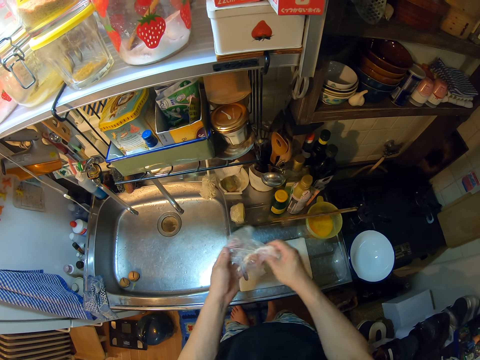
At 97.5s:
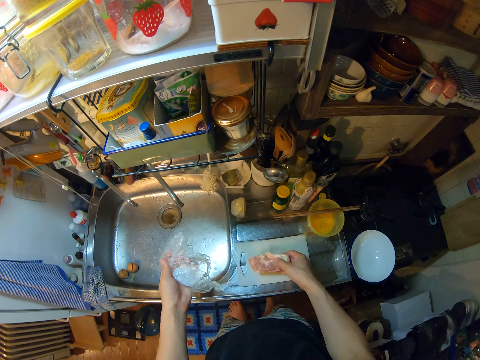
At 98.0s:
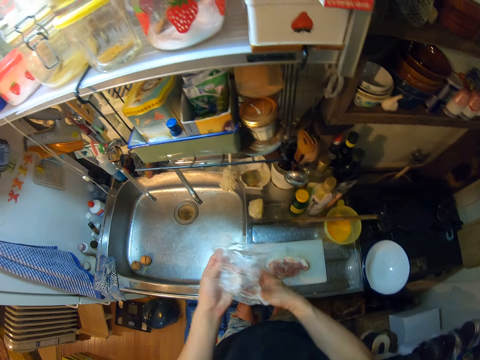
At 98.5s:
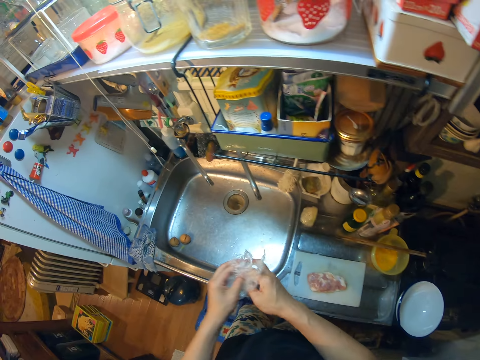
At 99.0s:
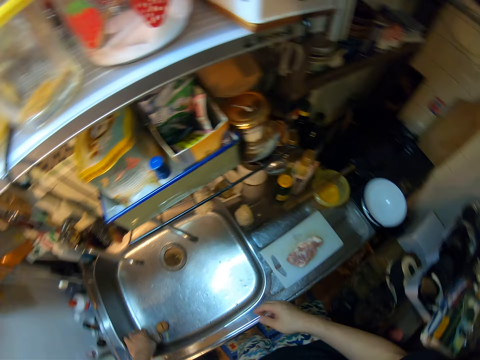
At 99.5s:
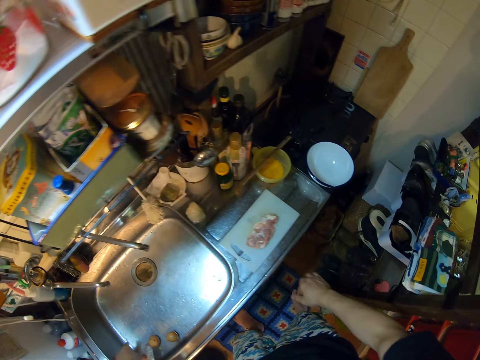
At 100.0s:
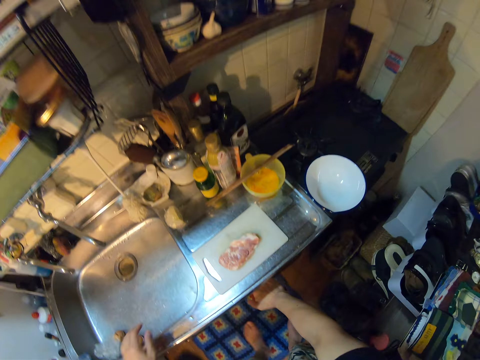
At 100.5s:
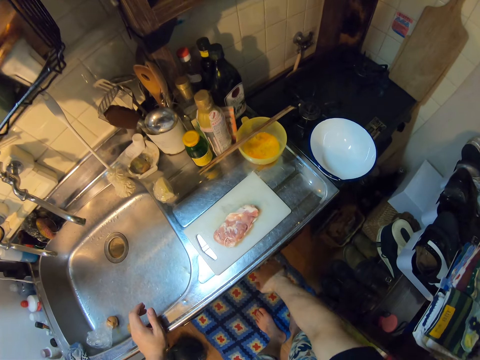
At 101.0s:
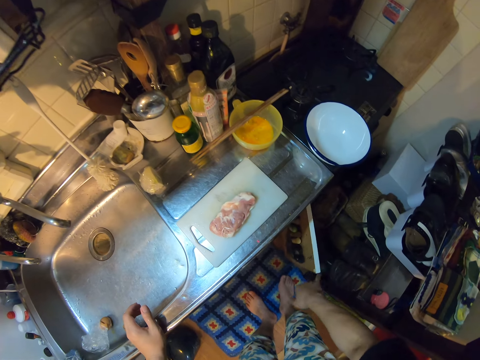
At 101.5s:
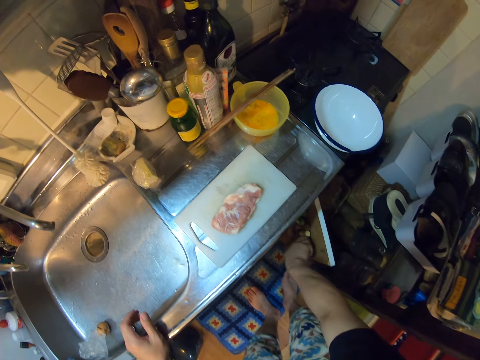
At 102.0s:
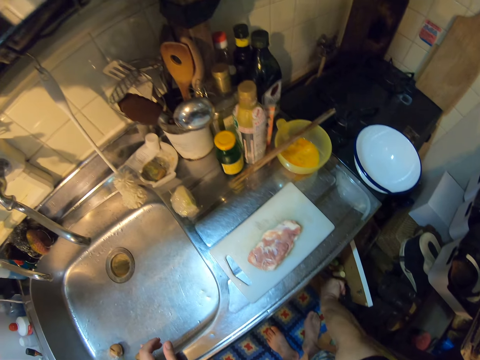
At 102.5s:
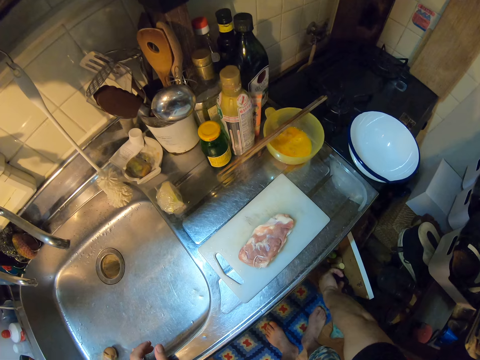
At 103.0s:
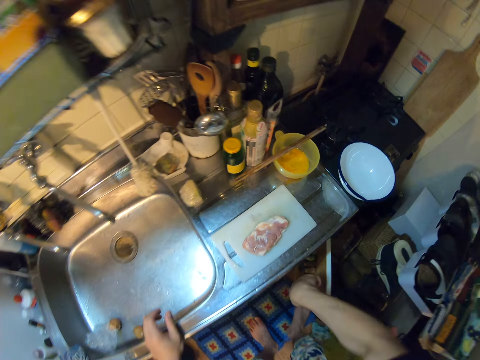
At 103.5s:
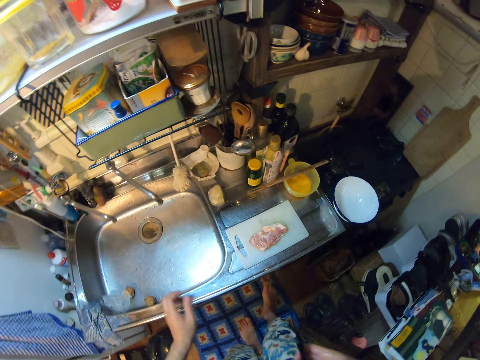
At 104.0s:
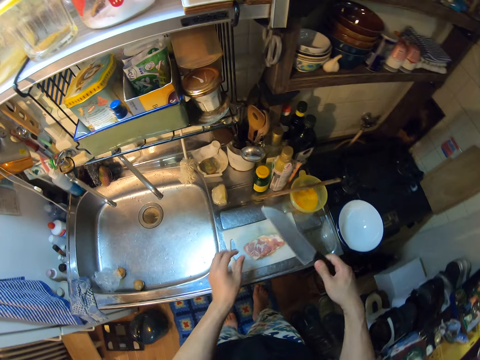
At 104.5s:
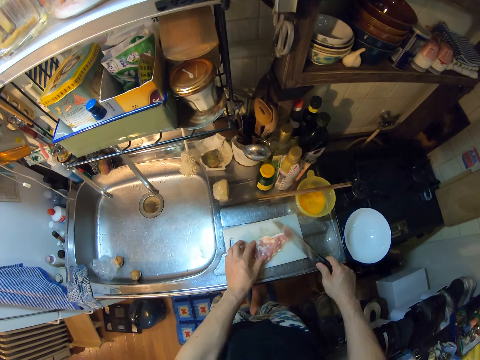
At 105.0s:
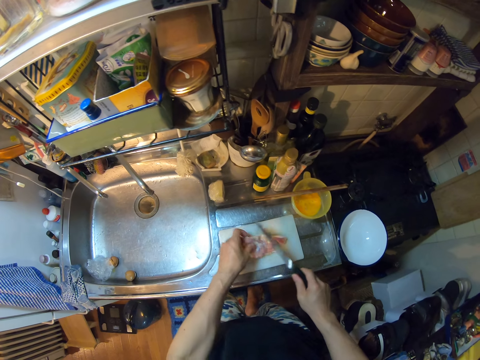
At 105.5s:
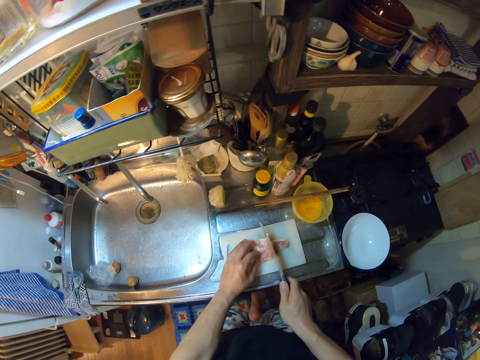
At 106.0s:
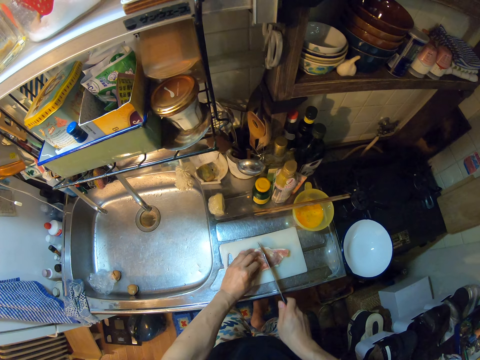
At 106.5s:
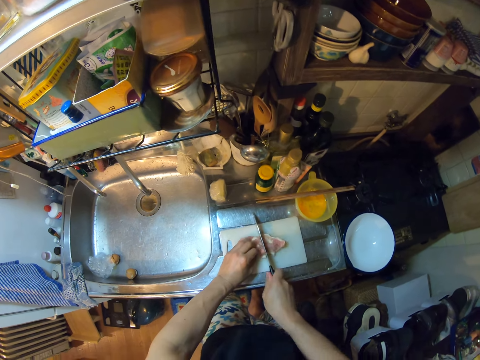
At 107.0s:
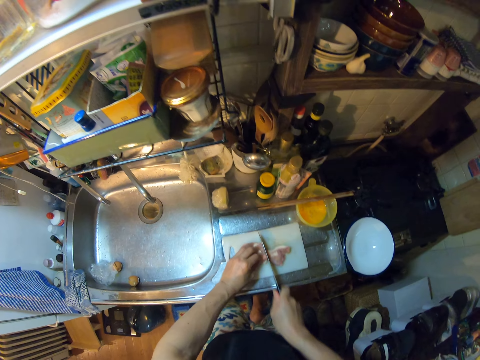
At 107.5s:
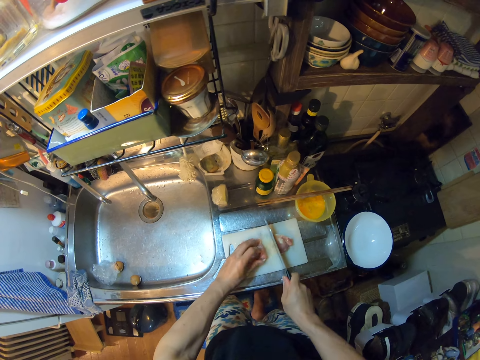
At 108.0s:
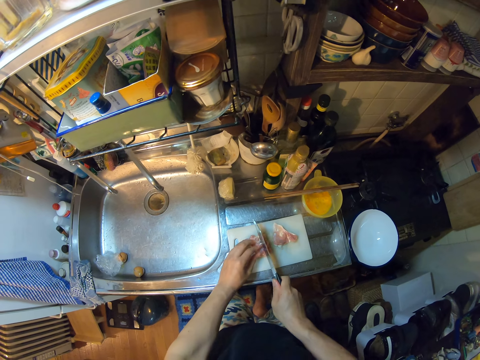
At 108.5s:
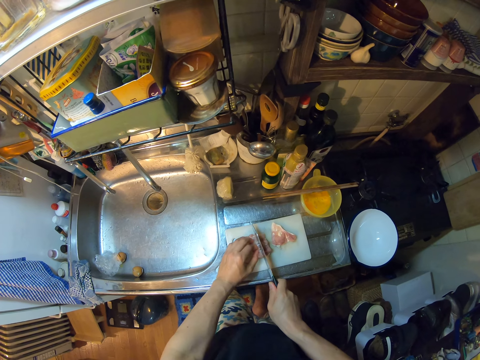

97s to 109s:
The camera wearer removes meat from a plastic wrap. She drops the meat on the chopping board. She folds the plastic wrap with hands and puts the plastic wrap in a sink. She opens the cupboard or cabinet. She picks up a knife from the cupboard with her right hand. She closes the cabinet with a leg. She slices the meat on the chopping board with the knife.

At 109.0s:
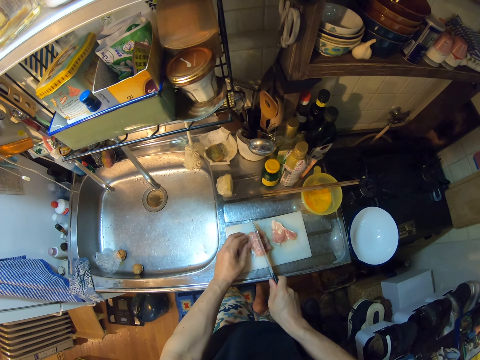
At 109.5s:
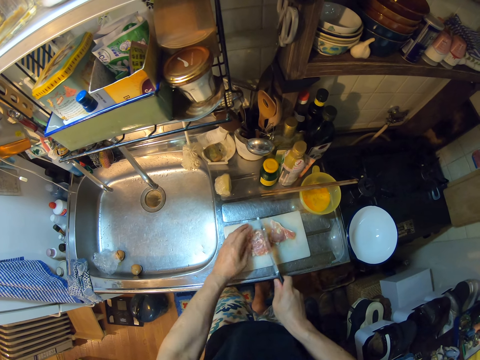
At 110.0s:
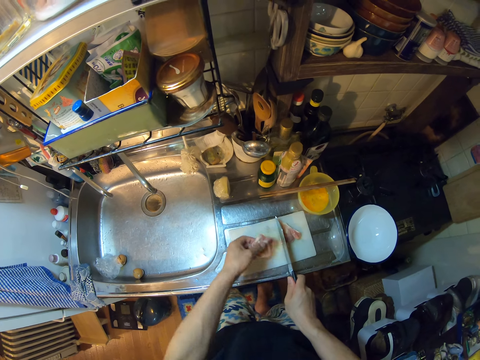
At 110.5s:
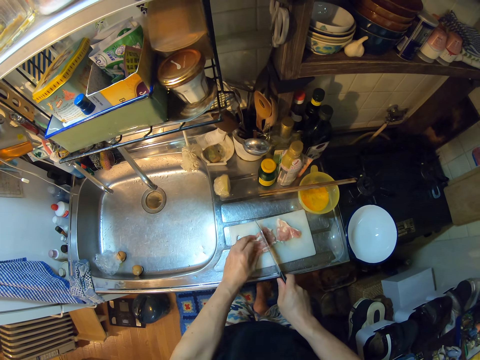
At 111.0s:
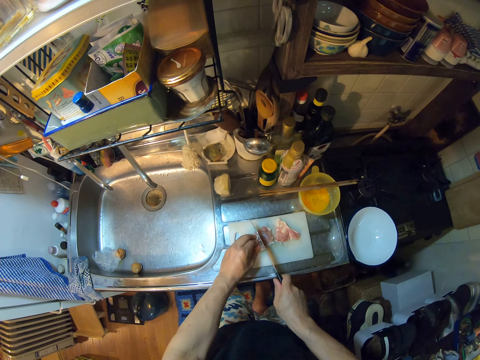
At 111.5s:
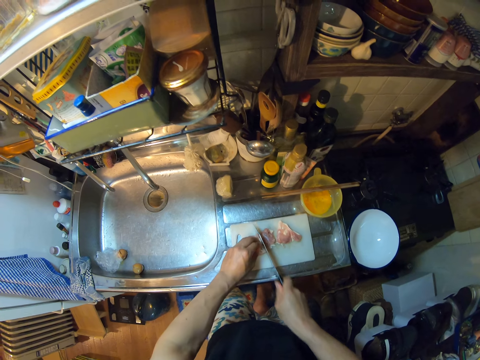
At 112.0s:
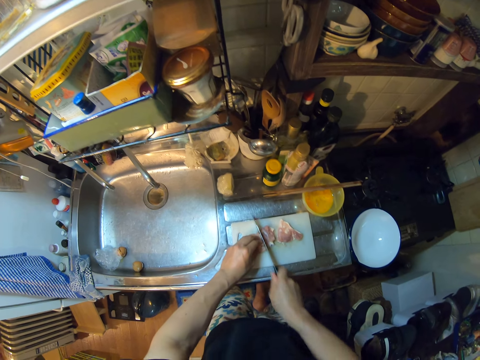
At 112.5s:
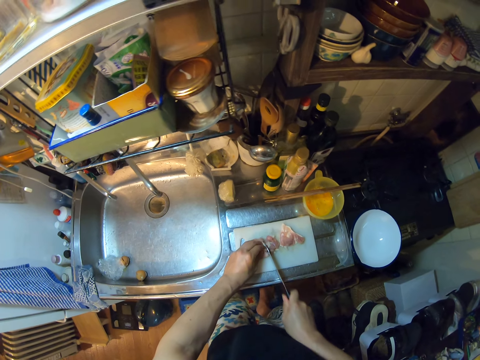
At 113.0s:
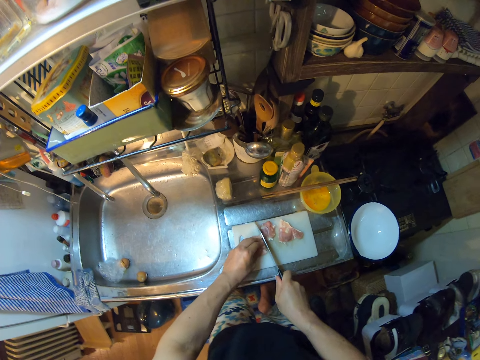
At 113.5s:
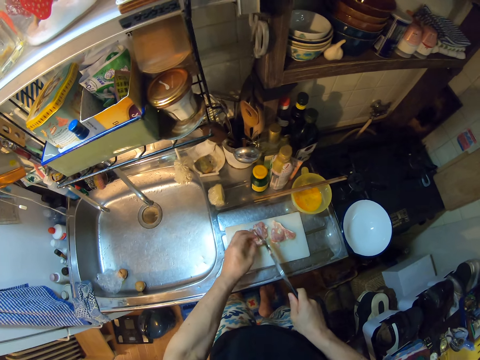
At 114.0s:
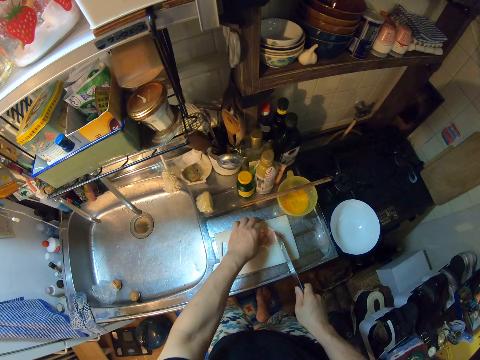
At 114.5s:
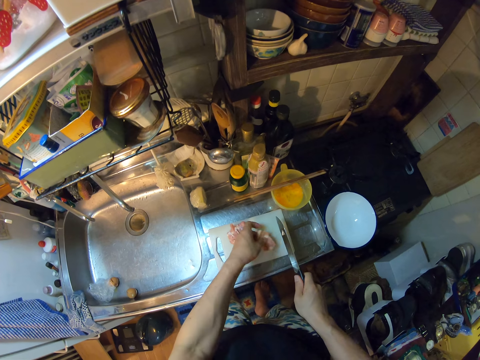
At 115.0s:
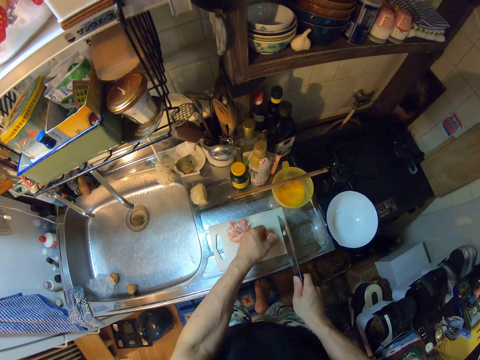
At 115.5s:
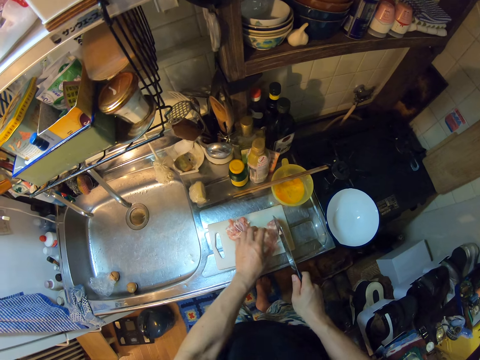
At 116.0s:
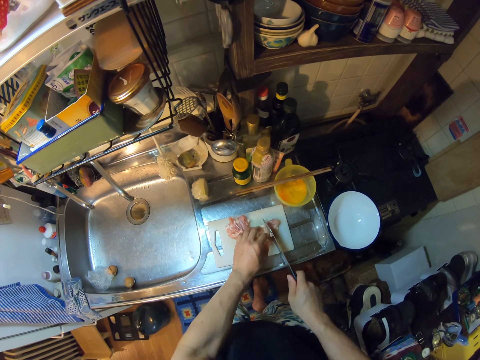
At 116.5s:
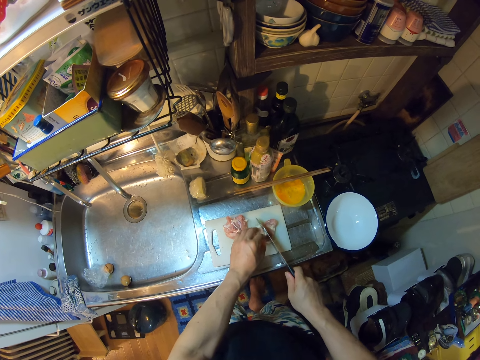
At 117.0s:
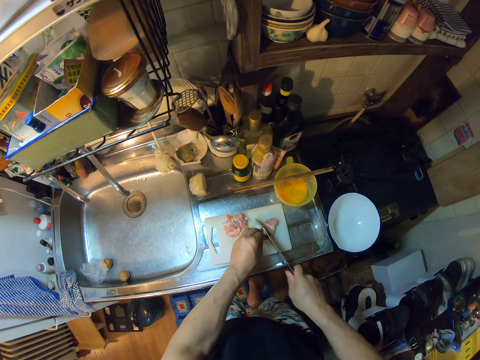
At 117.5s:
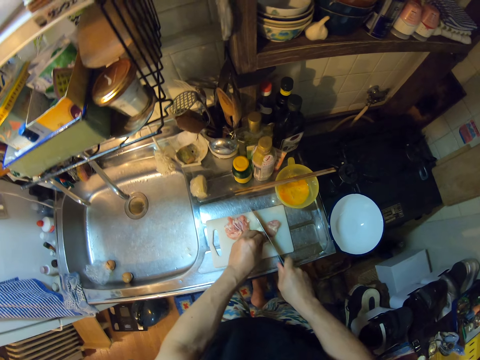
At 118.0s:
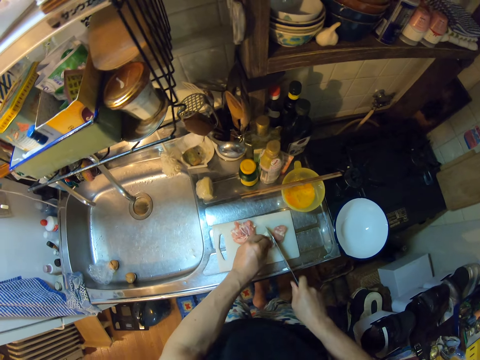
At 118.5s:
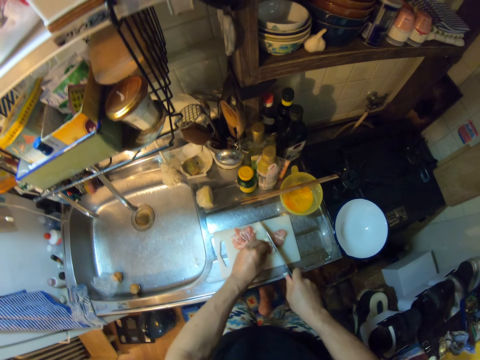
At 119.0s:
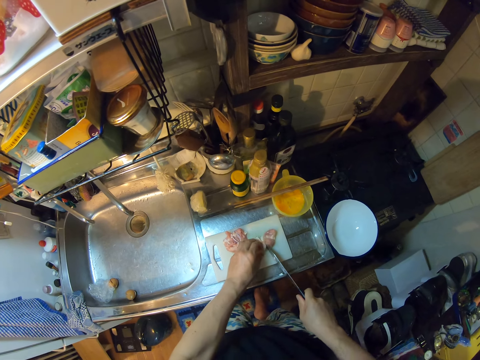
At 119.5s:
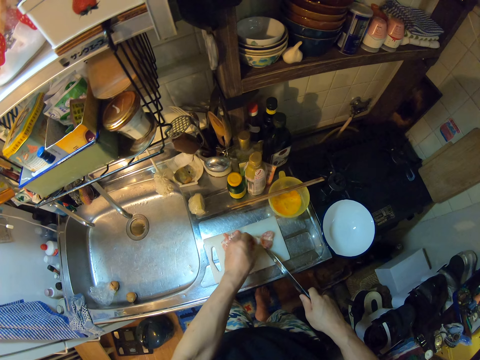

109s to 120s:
The camera wearer moves the meat. They cut the meat. They move the meat. They cut the meat.

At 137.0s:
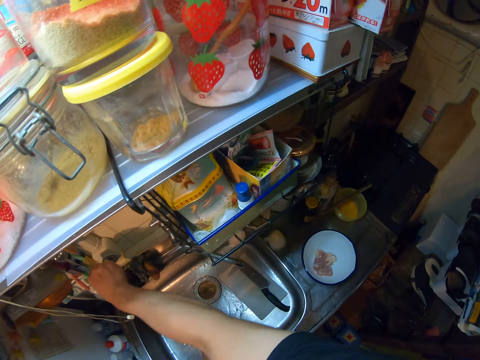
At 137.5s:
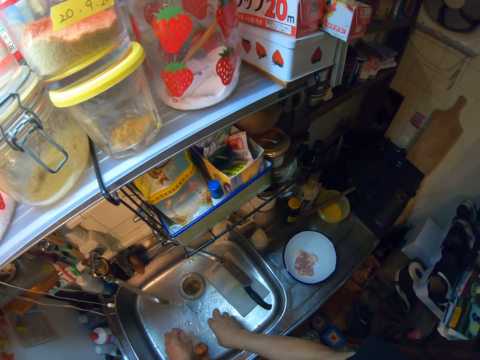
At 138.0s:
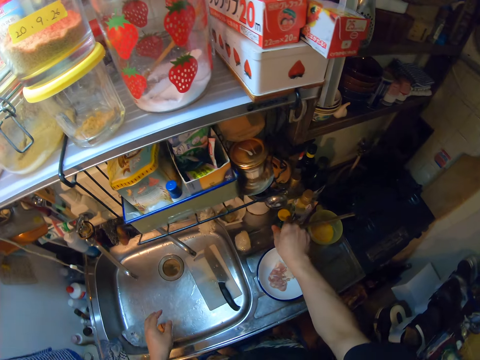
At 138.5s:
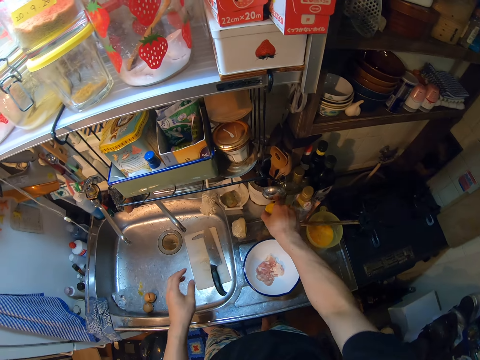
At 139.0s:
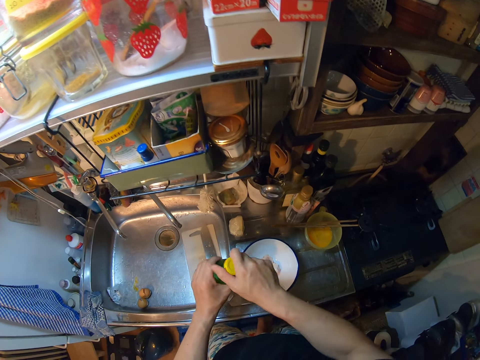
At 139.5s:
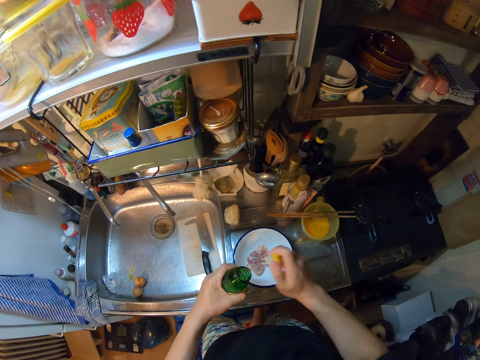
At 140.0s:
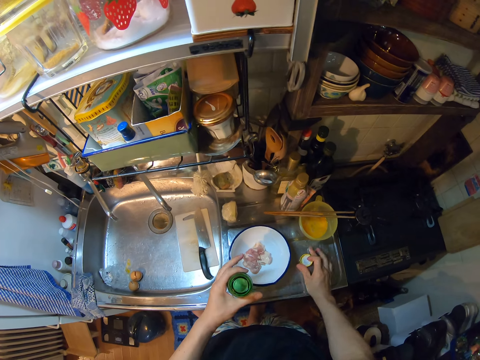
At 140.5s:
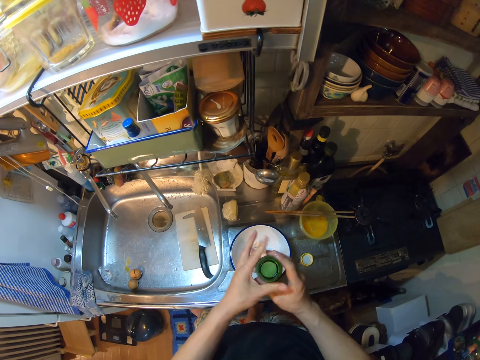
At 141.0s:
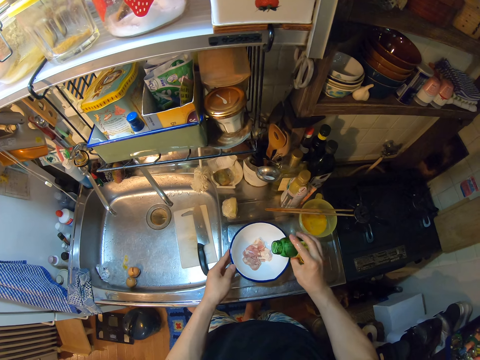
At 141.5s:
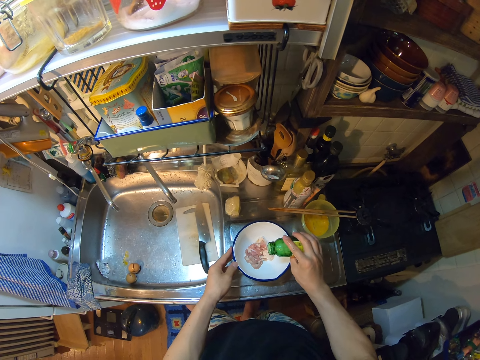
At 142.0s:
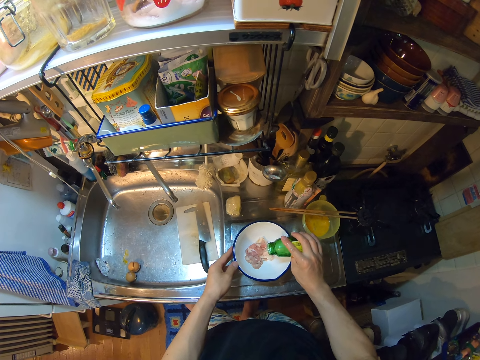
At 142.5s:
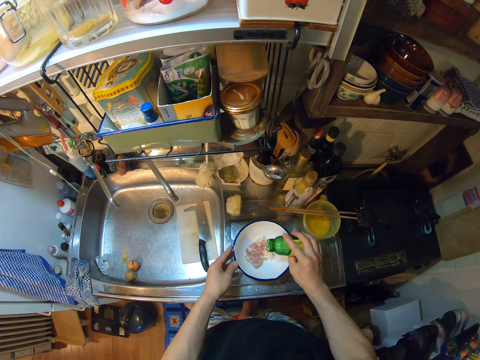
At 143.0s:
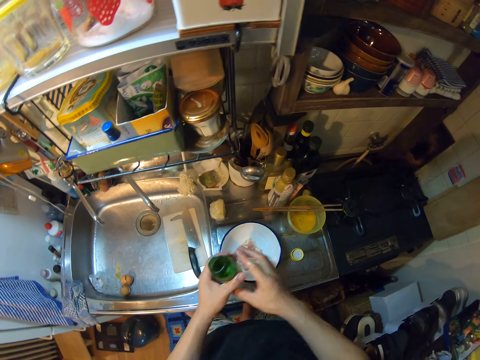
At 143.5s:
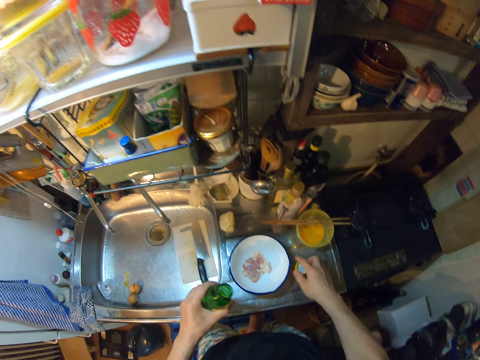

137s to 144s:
The camera wearer closes a tap of water. She shakes hands. She picks up the bottle on the sink with her right hand. She holds the bottle with hands. She opens the lid of the bottle. She drops the lid of the bottle on the sink. She switches the bottle to the other hand. She holds the bottle with a hand. She pours some syrup in the bottle into the bowl on the sink. She switches the bottle to the other hand. She picks up the lid.
